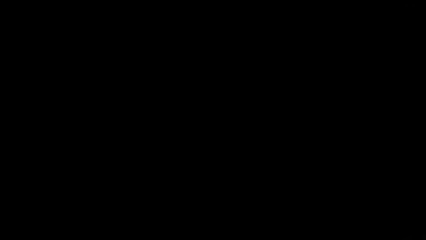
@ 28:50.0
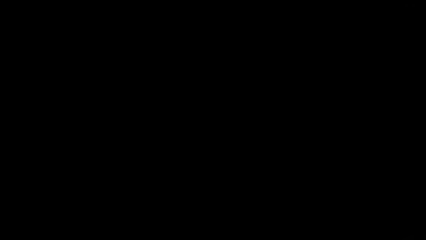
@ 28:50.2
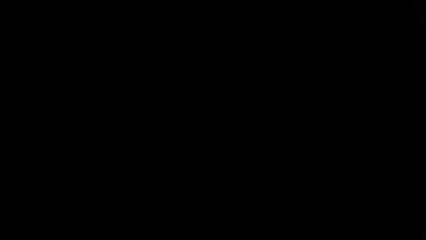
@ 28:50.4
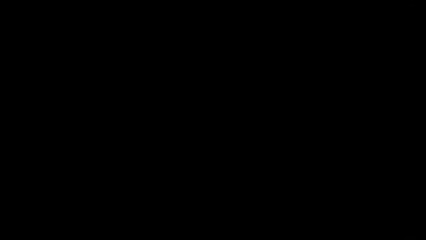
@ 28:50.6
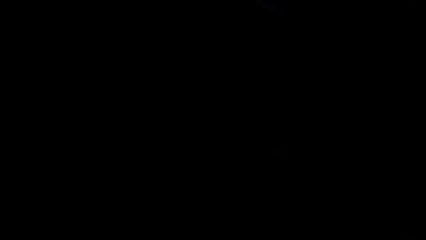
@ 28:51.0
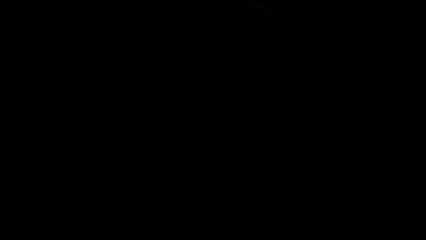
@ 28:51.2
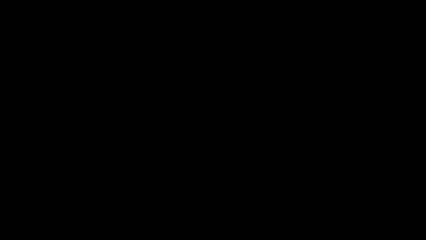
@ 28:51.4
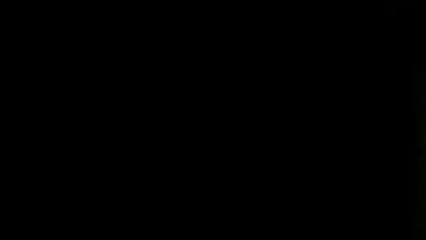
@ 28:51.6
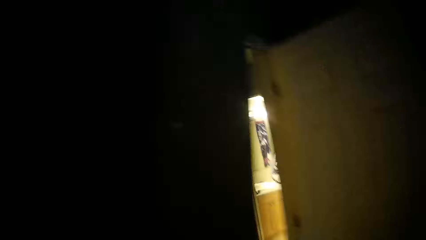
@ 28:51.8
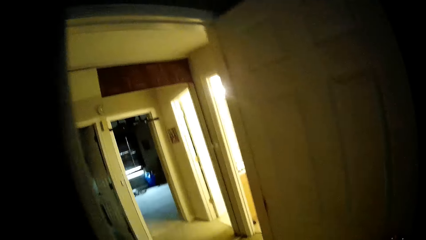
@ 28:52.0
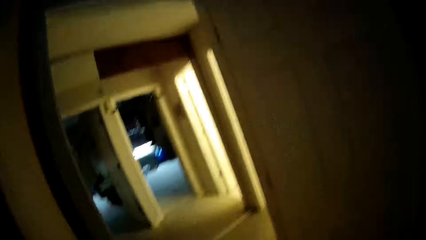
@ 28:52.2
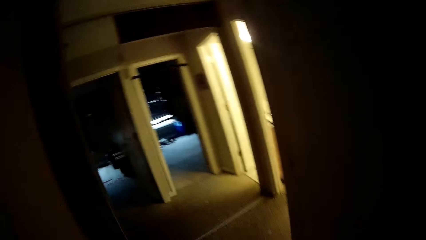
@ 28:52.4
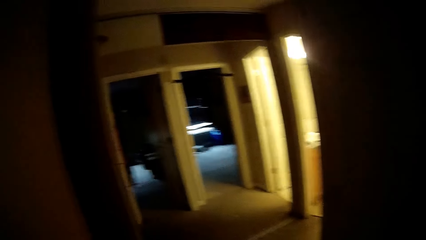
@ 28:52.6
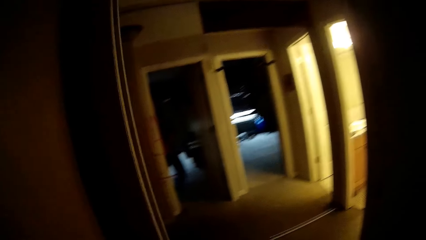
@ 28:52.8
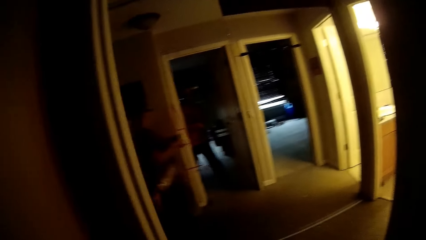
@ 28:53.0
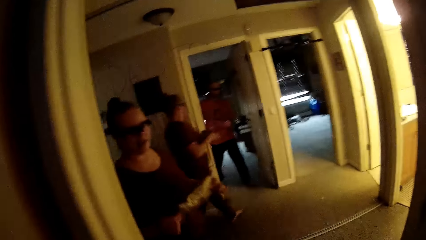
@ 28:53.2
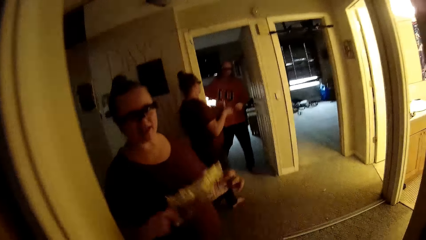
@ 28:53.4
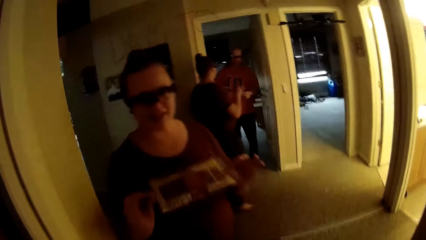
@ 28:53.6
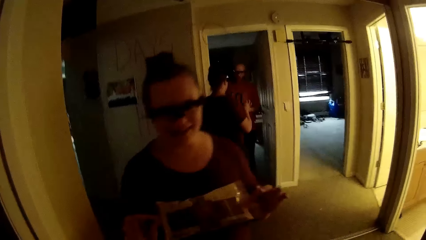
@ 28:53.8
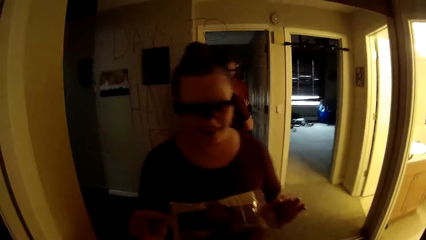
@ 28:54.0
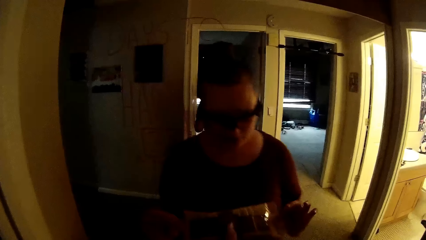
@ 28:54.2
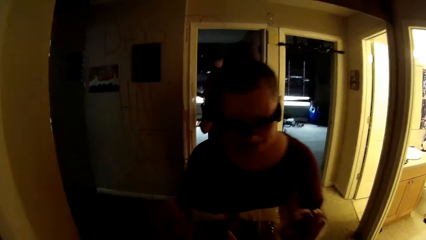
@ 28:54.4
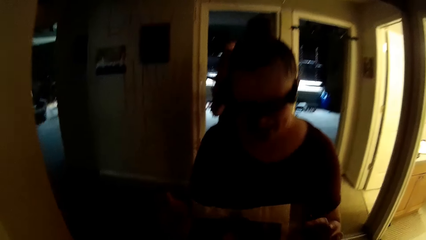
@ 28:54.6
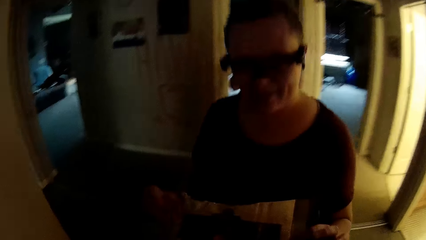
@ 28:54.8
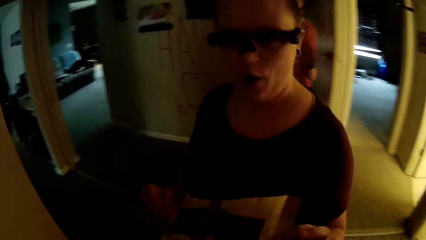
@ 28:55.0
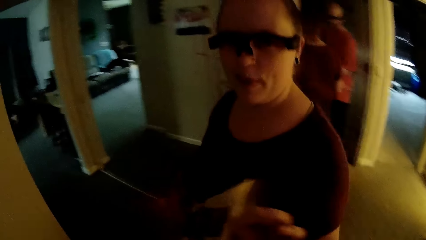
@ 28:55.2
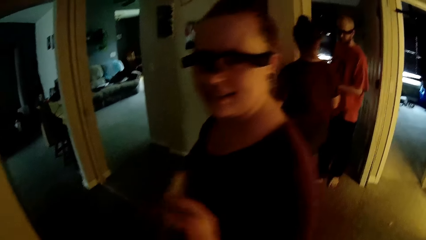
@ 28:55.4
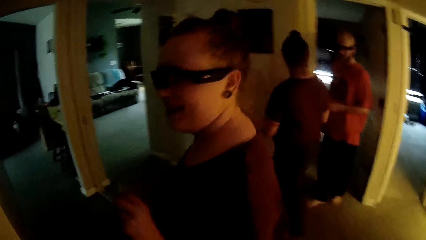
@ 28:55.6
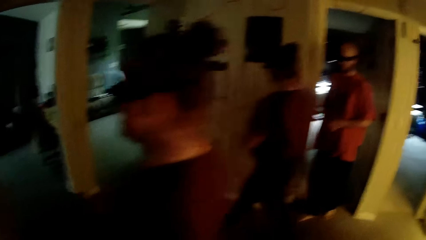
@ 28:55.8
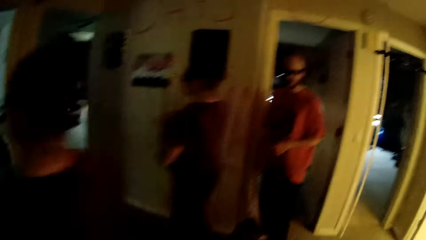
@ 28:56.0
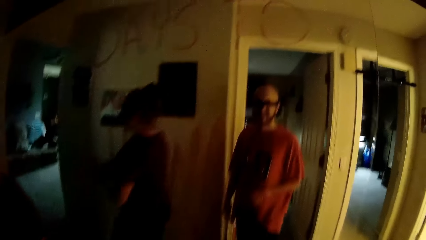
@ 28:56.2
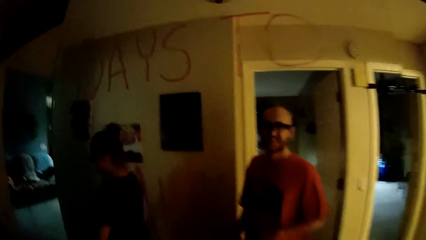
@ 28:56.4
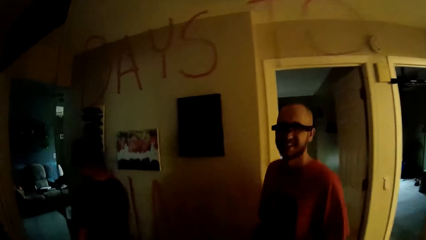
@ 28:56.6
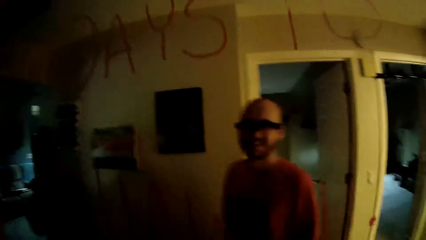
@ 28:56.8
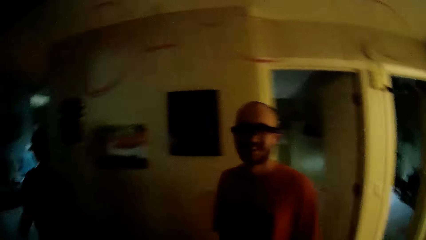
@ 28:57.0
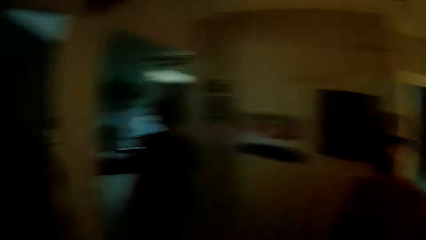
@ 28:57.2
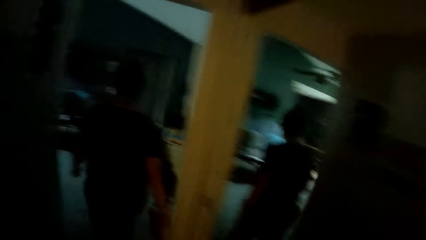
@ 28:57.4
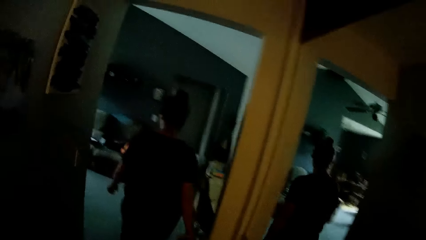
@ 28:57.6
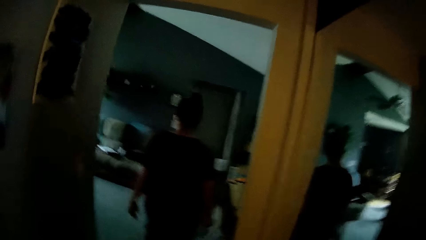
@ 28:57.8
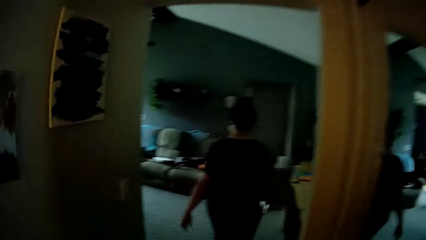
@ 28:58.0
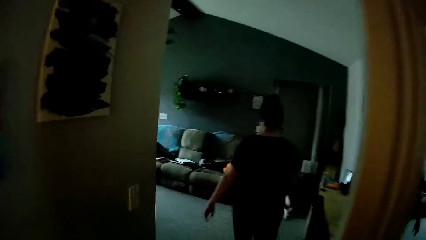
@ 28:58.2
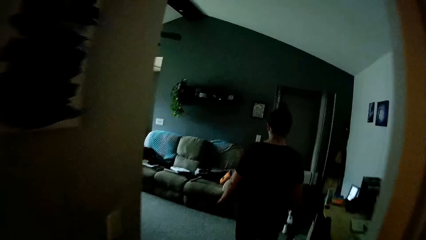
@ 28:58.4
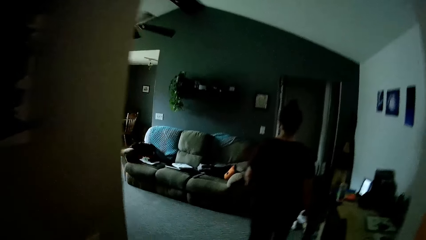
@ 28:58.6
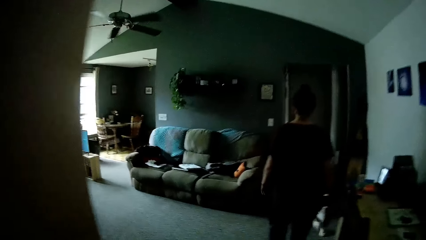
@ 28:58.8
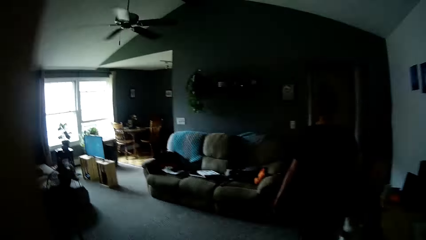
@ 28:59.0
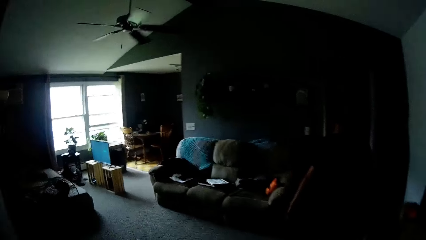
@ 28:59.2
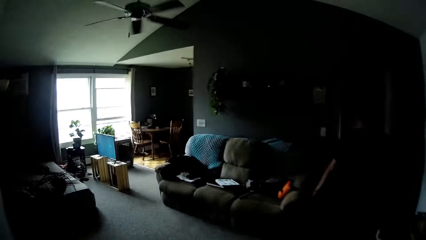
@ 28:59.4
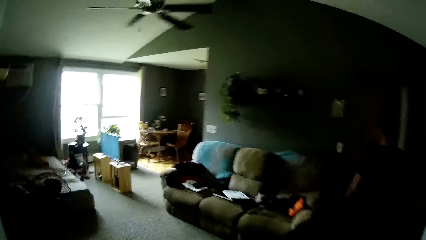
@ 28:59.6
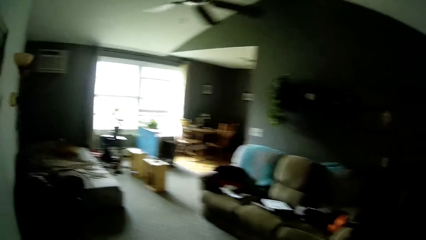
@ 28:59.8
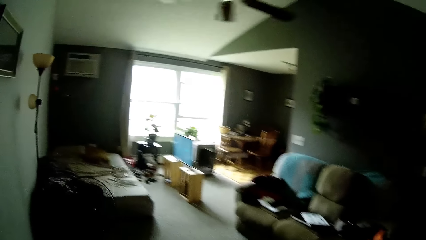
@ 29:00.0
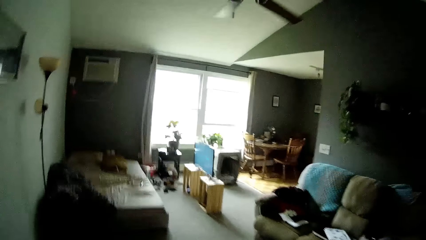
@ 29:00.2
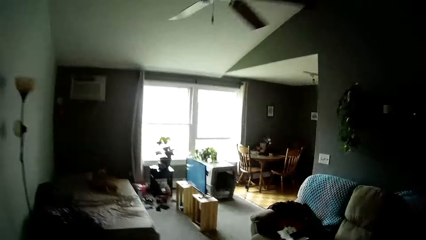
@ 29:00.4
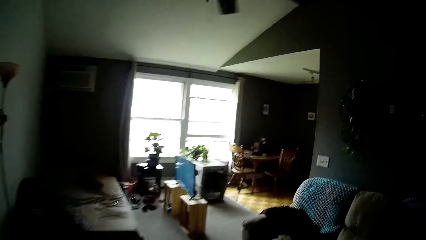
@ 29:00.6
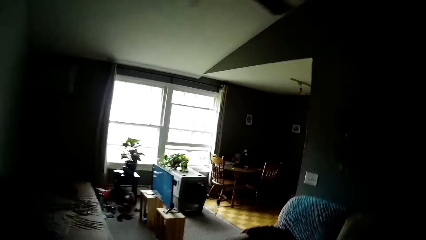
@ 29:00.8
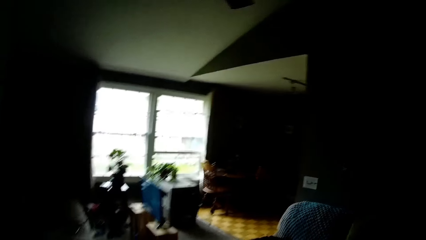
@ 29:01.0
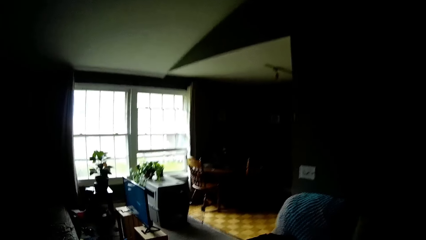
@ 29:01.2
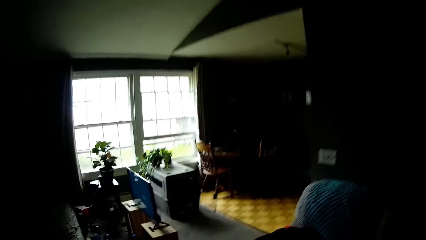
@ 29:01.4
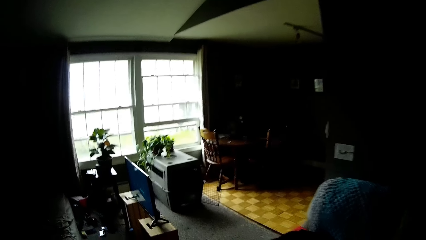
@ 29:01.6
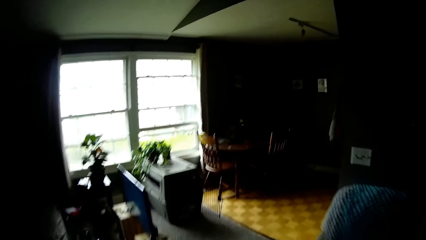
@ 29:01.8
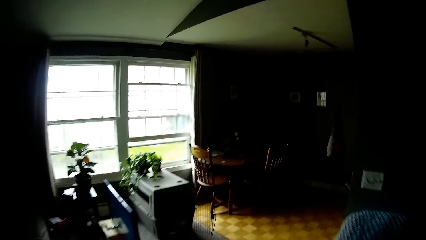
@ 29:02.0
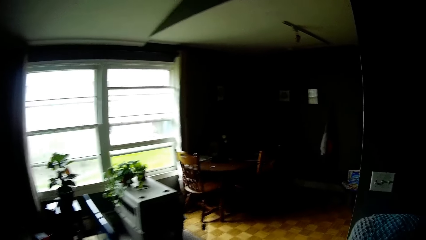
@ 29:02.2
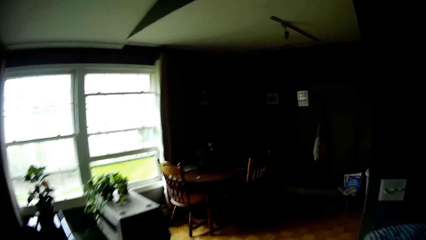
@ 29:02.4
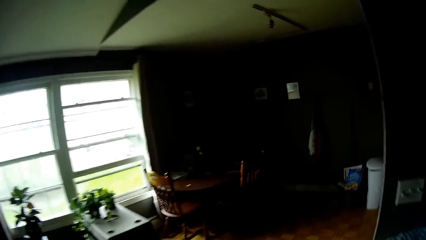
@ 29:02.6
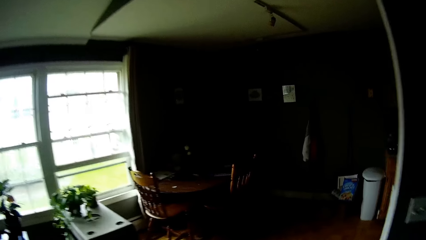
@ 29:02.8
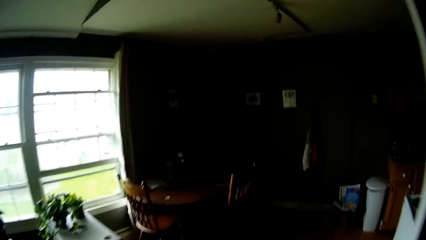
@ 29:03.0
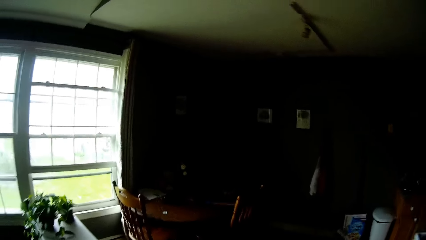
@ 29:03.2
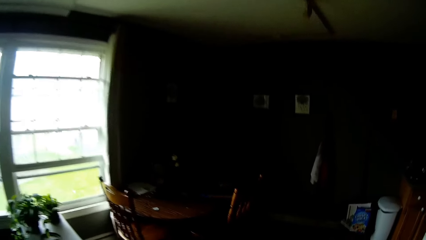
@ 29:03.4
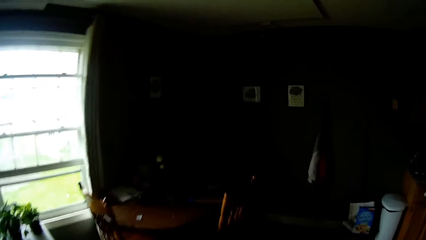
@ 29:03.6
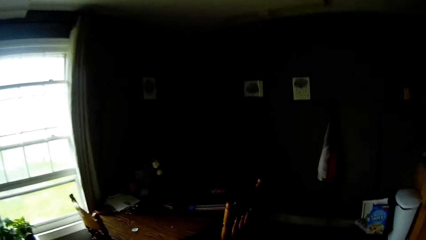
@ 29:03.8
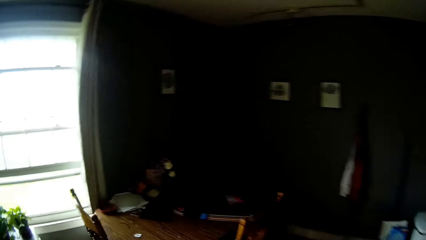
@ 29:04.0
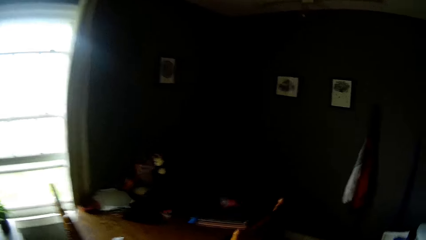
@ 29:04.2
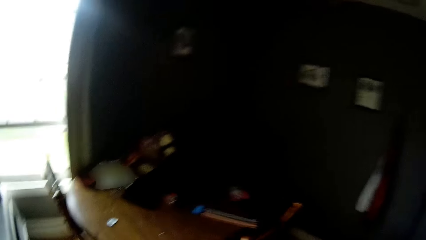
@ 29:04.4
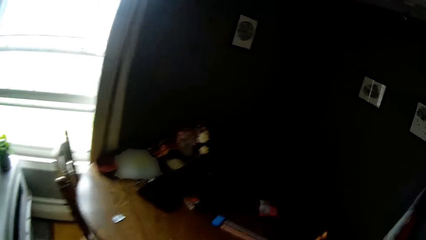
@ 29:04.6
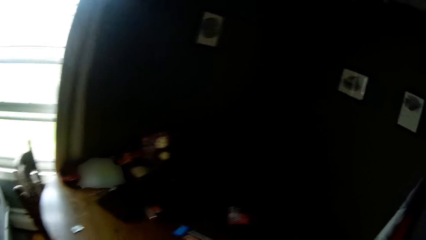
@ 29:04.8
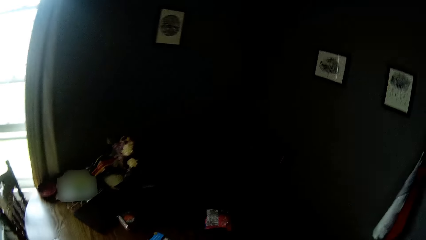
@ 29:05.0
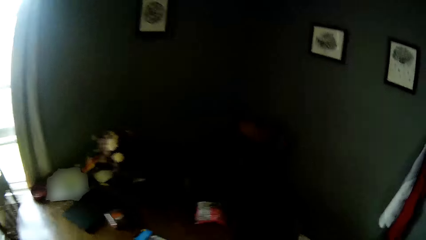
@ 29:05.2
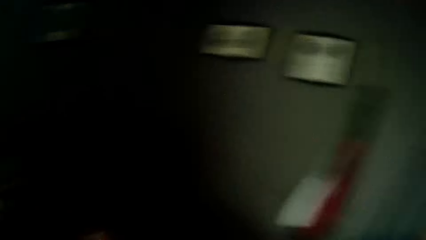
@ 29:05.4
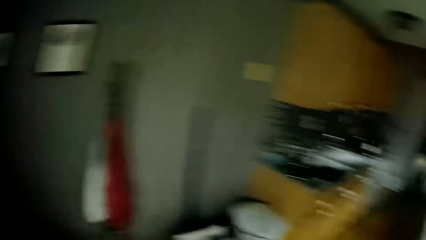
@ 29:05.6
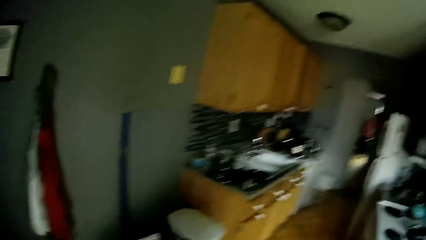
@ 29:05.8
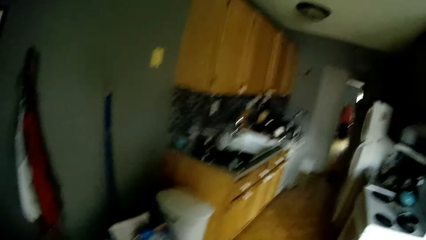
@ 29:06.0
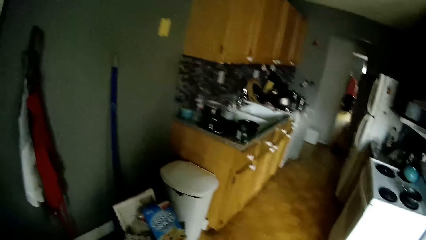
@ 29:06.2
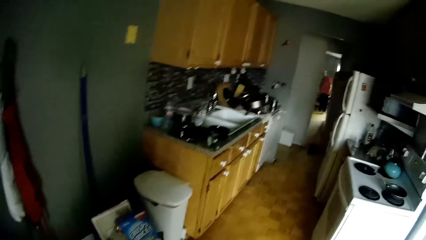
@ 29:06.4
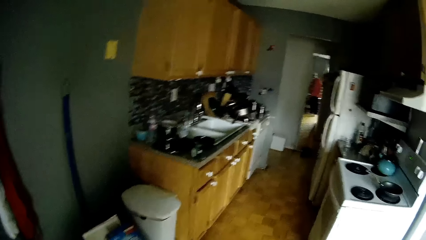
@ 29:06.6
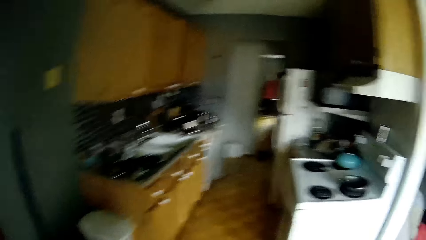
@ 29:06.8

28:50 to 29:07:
The camera wearer converses with the lady. The lady shows the camera wearer a food packet, speaks to the camera wearer, and holds something in front of the camera wearer. The camera wearer looks in the mirror. The lady walks around the house. The camera wearer walks into the living room. They walk around the house. They speak to the lady.
